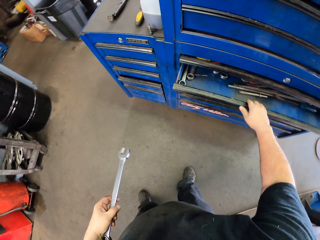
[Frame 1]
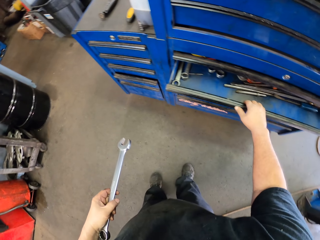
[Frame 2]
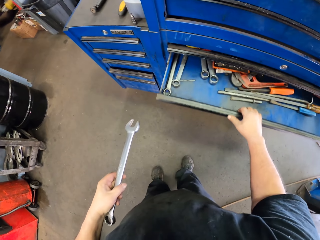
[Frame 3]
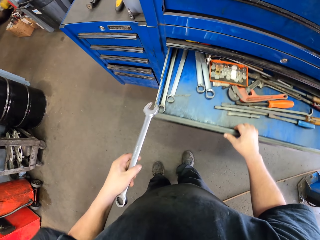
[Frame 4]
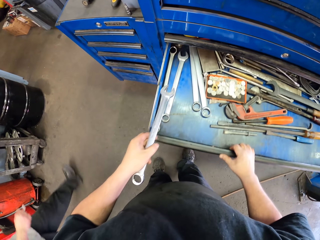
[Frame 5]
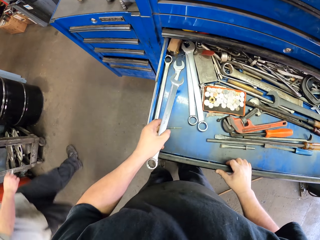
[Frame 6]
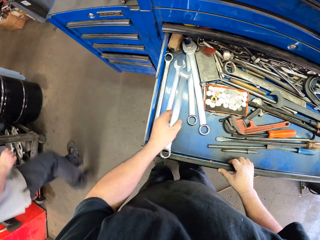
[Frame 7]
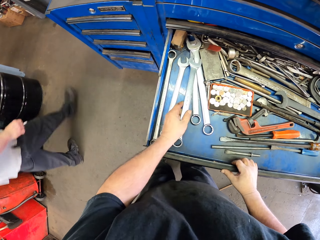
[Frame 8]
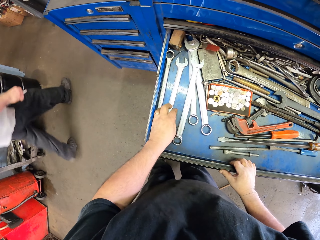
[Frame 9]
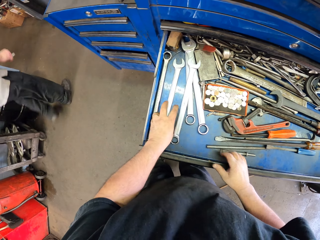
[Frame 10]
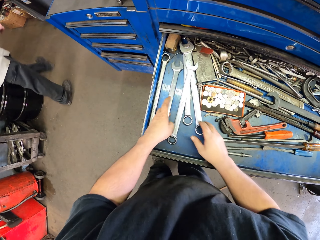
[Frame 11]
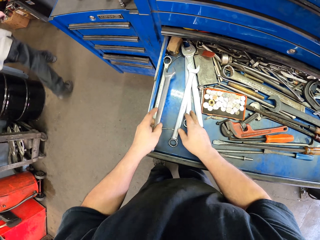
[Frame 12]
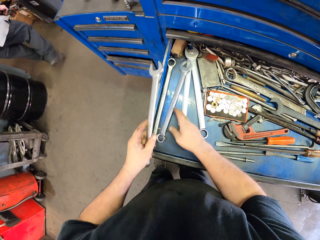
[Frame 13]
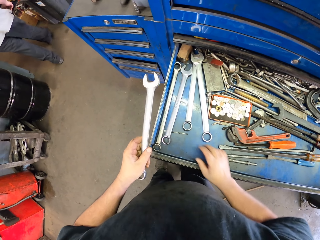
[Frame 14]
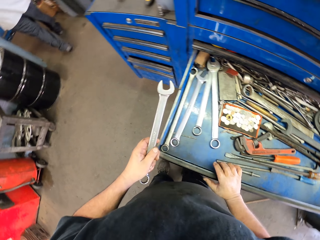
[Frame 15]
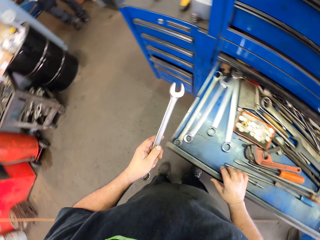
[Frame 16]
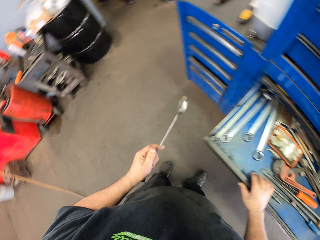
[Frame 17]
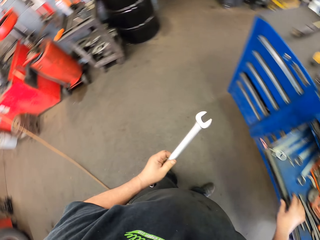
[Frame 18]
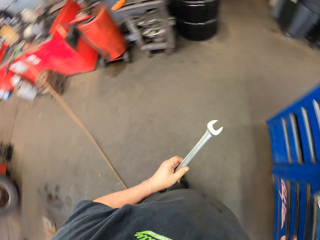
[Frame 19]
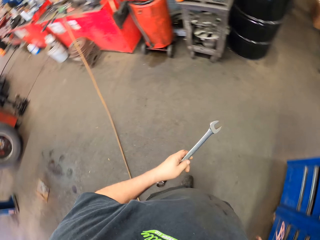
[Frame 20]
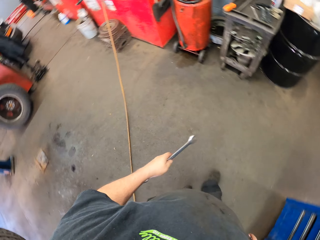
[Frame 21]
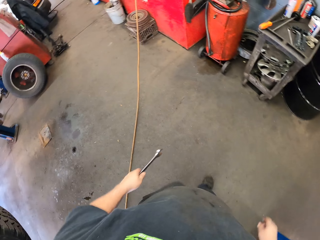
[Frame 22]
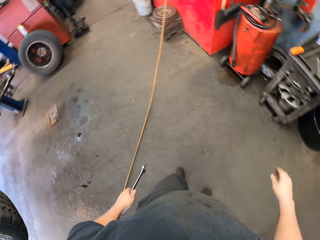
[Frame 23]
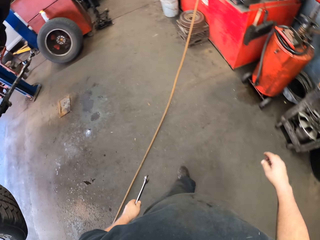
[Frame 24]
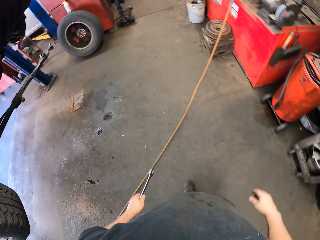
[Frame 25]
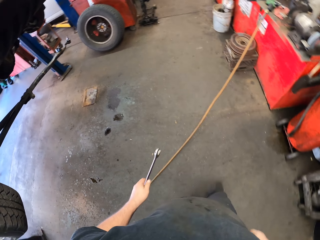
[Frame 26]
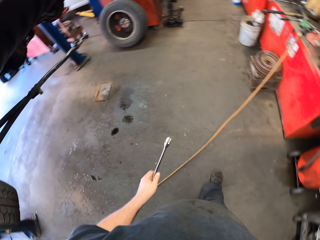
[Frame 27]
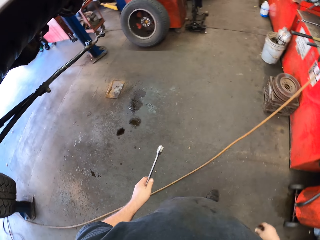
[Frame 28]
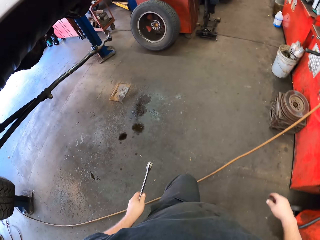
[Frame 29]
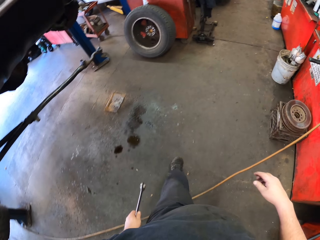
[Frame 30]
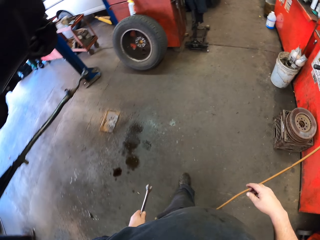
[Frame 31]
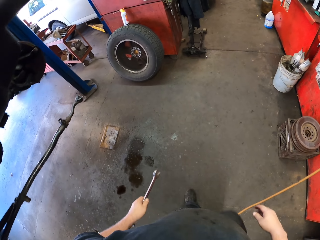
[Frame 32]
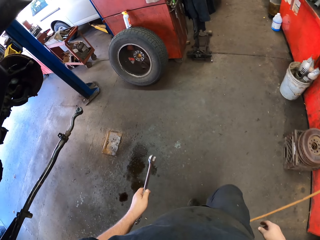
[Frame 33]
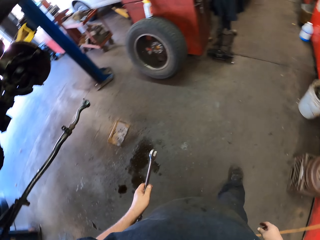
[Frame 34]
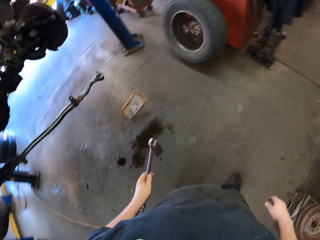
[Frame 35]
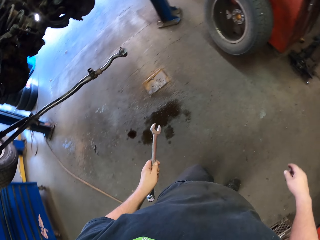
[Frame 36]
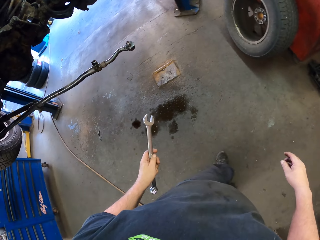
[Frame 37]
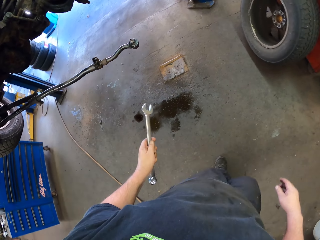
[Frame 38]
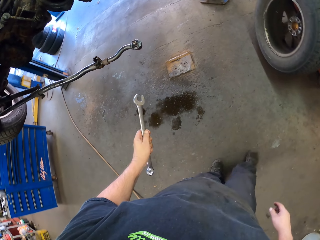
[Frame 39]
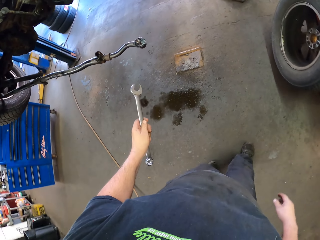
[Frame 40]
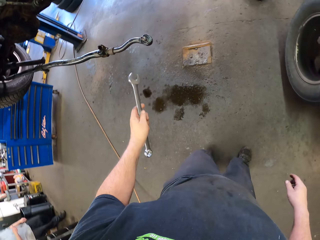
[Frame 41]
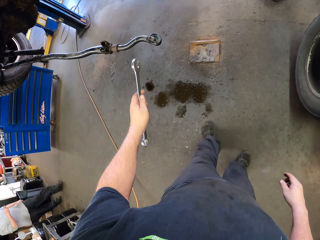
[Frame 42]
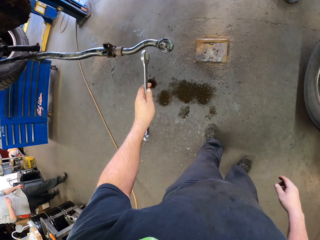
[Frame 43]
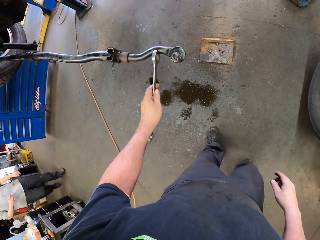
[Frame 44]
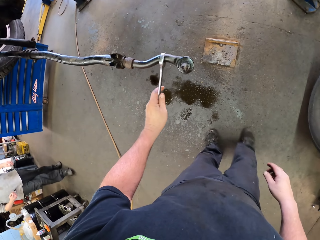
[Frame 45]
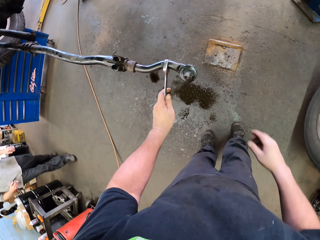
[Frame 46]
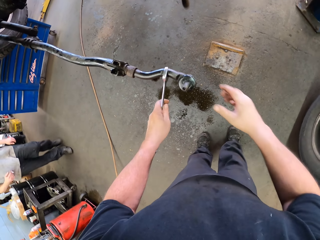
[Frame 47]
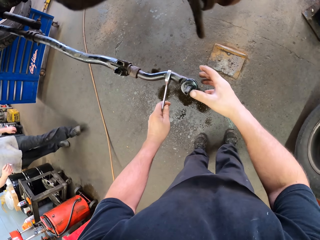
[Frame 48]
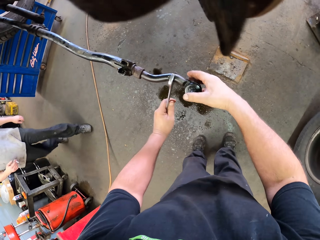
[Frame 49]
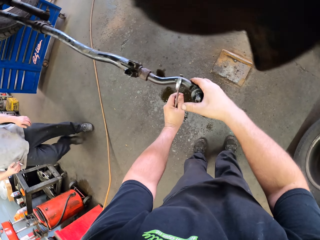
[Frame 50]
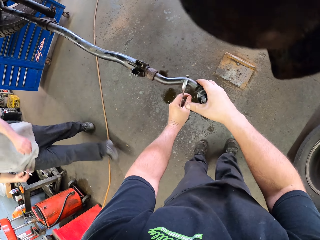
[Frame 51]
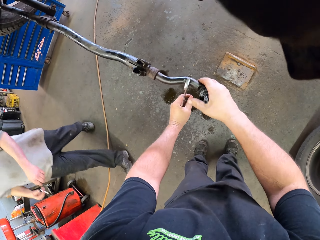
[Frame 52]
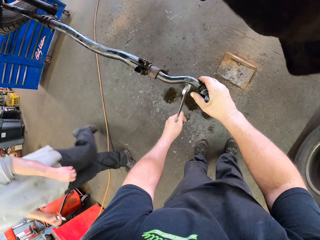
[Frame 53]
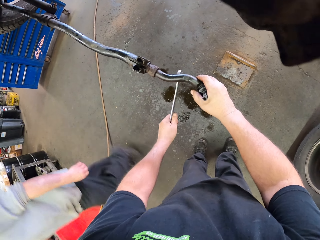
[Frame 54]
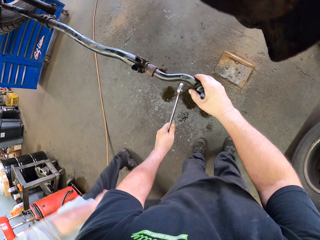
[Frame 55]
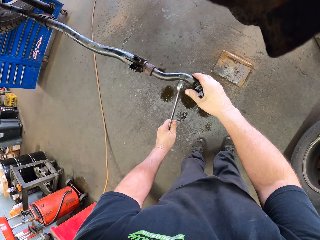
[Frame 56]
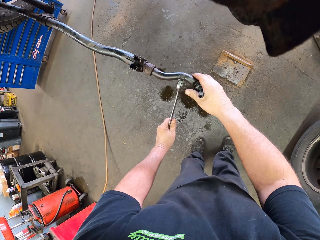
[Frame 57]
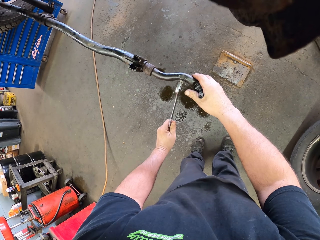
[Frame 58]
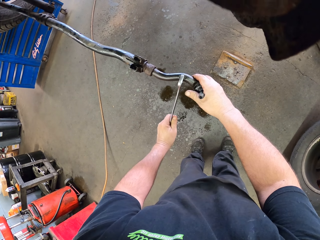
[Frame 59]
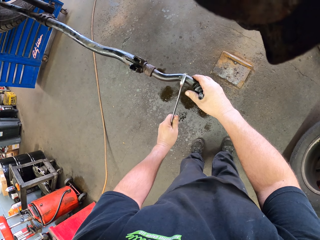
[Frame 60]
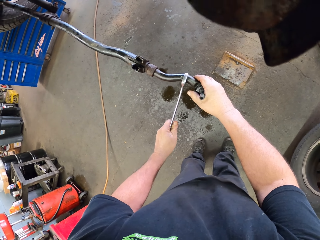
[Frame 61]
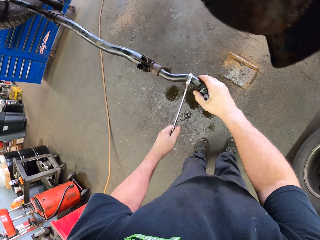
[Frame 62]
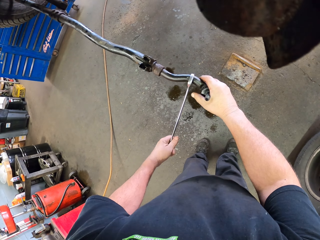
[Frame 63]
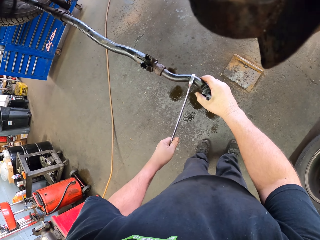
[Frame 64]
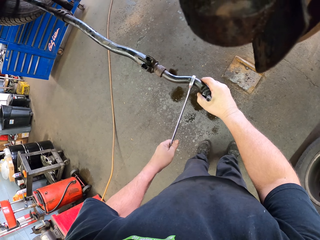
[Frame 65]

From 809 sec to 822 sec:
The camera wearer pulls the toolbox drawer. They put the spanner in the toolbox drawer. They take a spanner. They close the drawer. They turn around. They walk in the garage. They turn around. They turn the wheel axle.

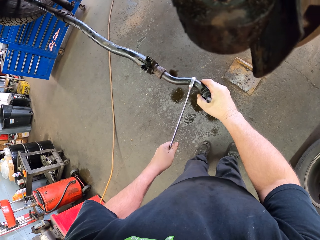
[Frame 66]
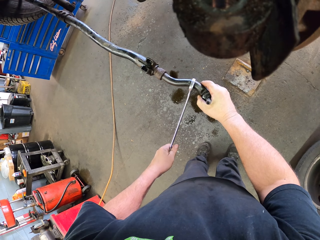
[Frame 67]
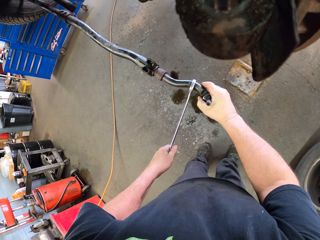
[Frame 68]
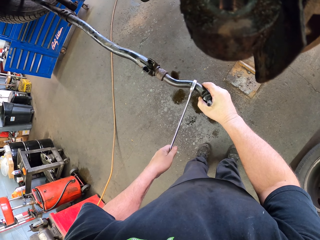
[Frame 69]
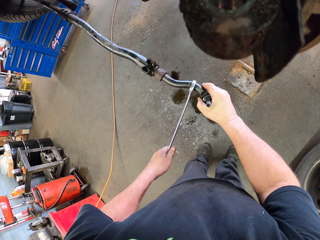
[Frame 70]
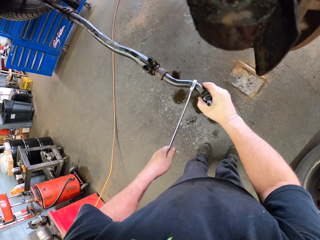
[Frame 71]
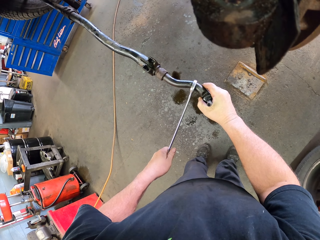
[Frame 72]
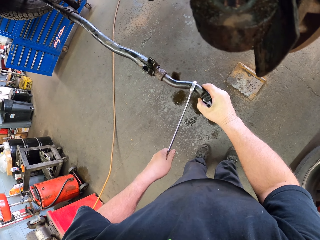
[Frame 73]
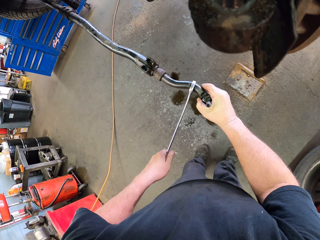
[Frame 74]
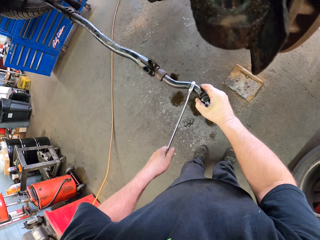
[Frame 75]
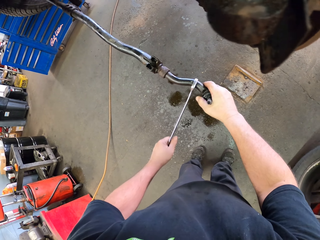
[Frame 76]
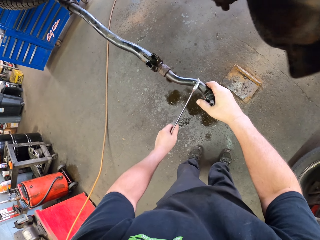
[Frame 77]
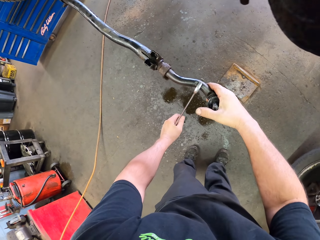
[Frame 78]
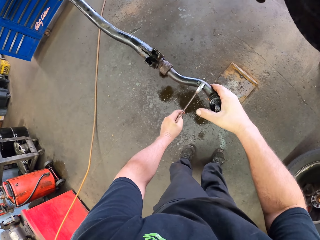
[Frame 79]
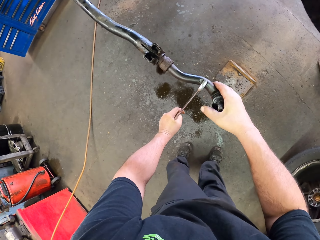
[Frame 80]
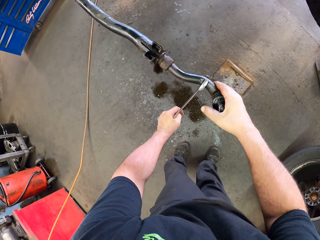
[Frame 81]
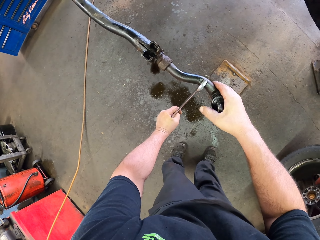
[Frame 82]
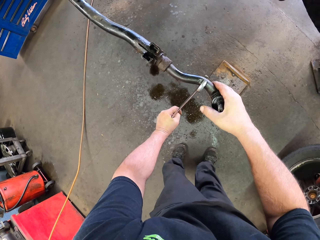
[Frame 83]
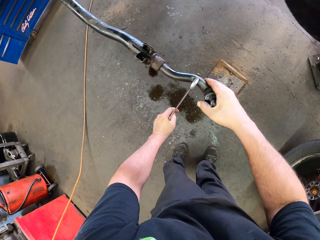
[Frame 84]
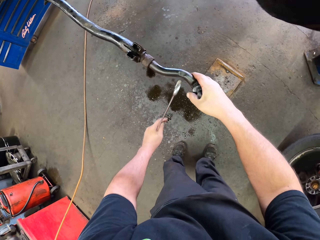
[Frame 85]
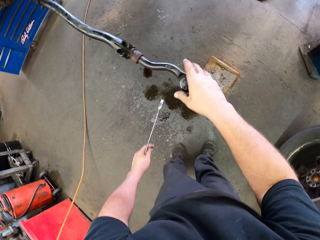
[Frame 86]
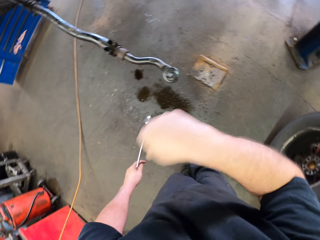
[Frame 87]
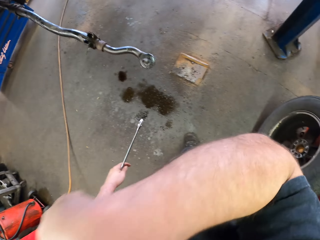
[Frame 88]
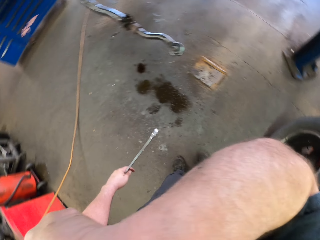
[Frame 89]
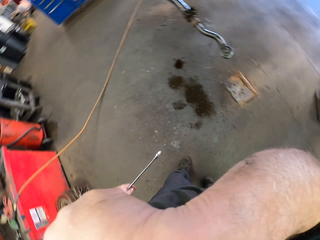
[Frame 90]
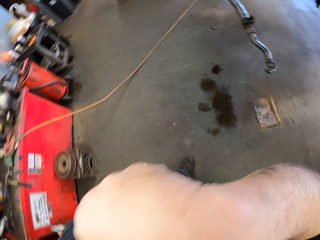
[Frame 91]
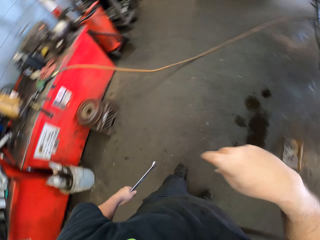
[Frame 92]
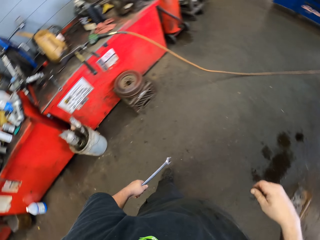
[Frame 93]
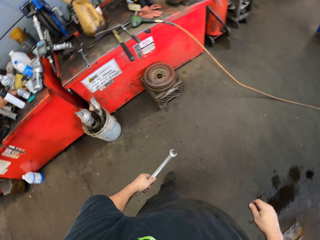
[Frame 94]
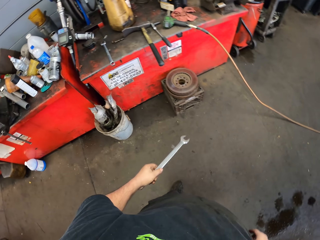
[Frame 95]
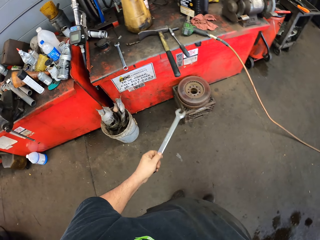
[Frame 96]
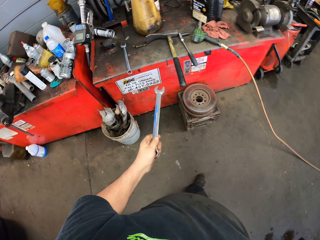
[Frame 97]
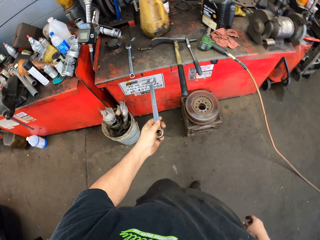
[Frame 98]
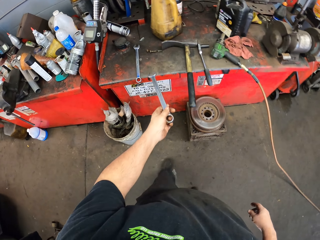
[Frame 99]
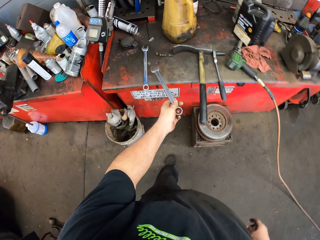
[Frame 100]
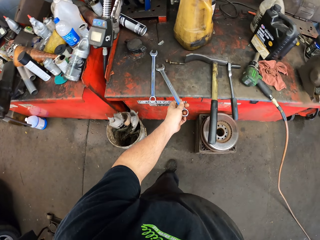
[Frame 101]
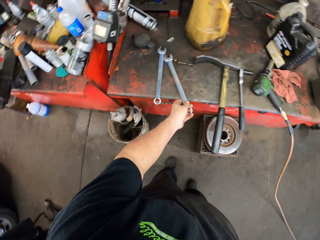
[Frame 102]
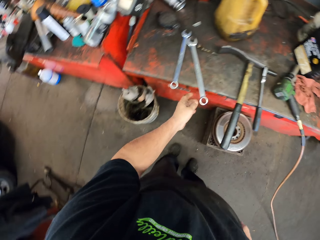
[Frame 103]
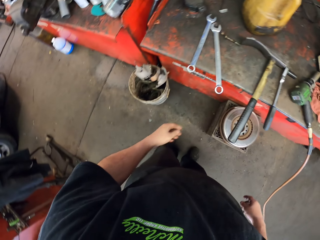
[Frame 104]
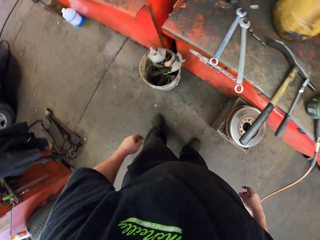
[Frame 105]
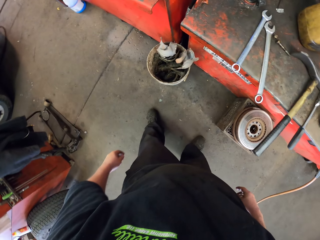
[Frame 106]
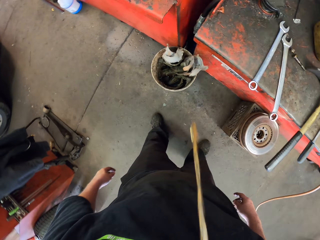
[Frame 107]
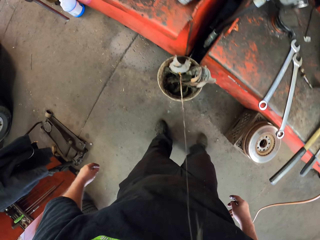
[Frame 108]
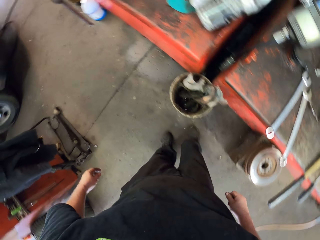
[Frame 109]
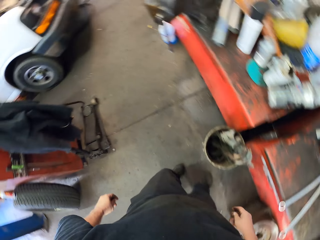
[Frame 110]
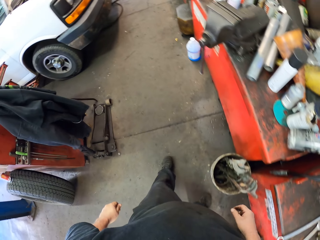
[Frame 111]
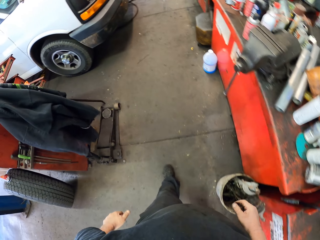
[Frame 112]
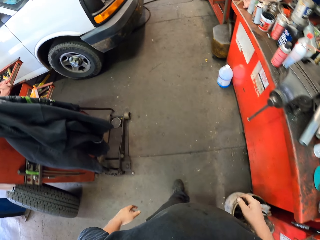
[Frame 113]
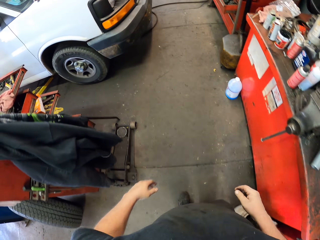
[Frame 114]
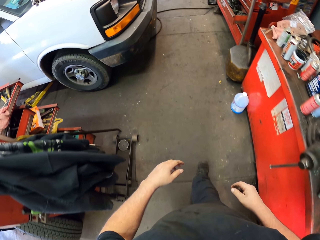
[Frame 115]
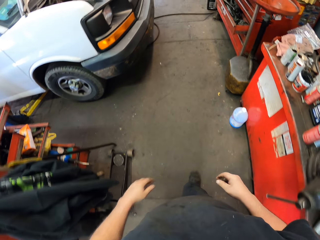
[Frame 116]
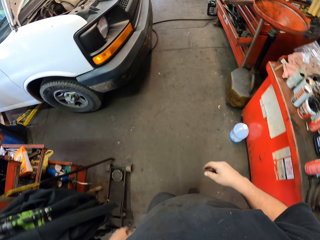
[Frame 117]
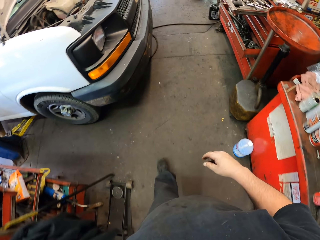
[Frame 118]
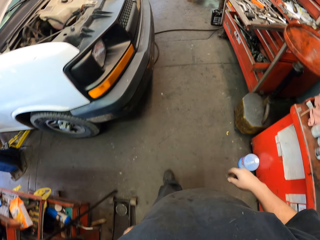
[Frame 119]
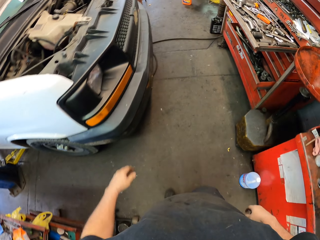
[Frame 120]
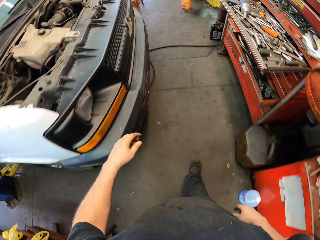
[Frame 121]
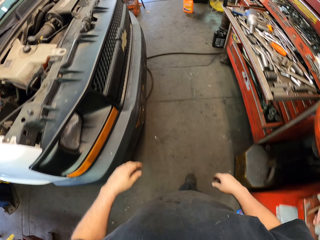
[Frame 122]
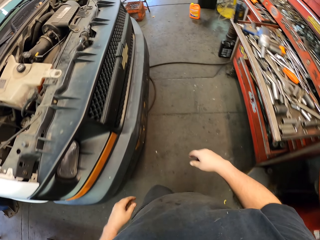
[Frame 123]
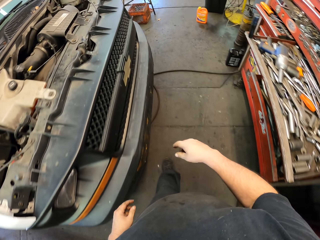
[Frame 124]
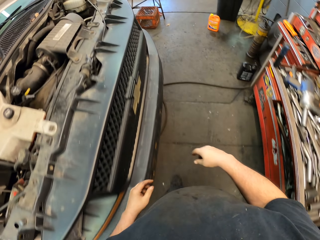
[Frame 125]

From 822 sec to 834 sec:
The camera wearer unfastens the brake hanger. He wipes his face. He wipes the camera. He turns around. He puts the spanner on the toolkit. He spits down. He walks in the garage. He turns around.
